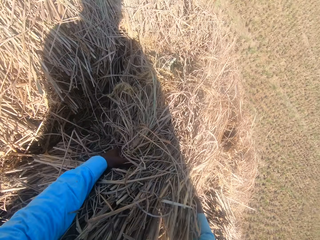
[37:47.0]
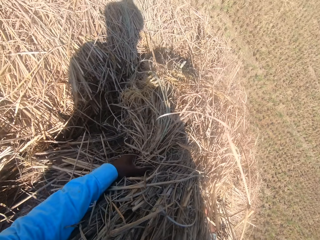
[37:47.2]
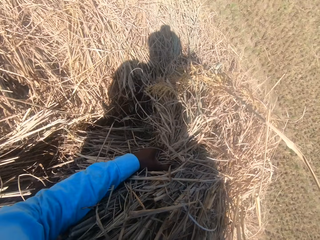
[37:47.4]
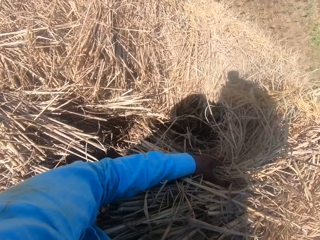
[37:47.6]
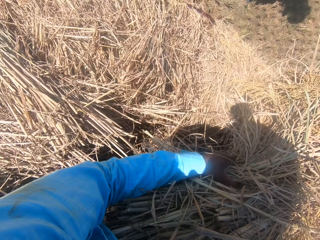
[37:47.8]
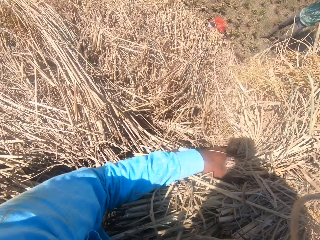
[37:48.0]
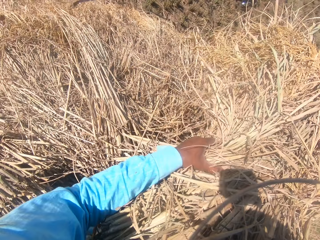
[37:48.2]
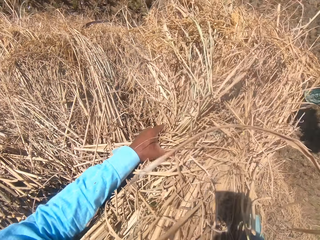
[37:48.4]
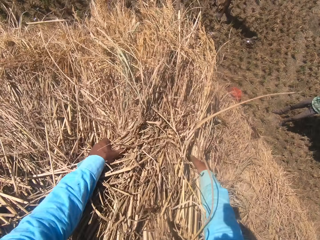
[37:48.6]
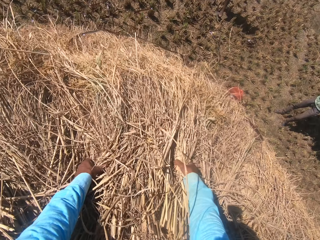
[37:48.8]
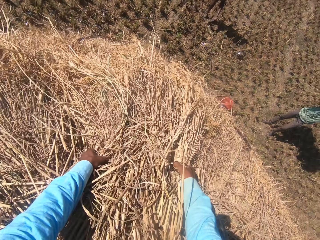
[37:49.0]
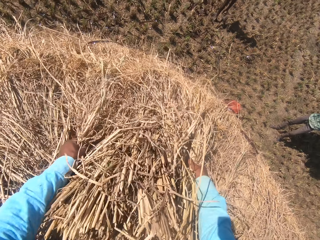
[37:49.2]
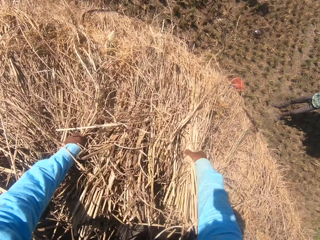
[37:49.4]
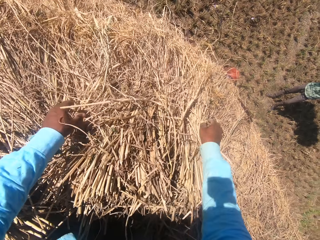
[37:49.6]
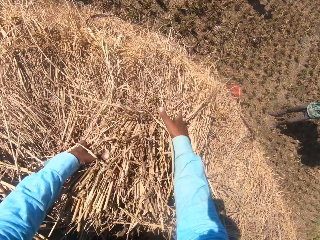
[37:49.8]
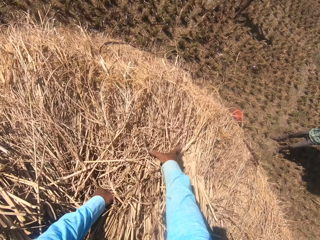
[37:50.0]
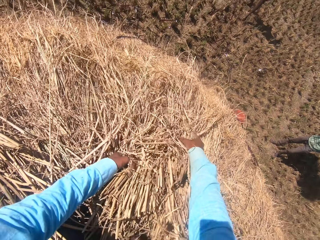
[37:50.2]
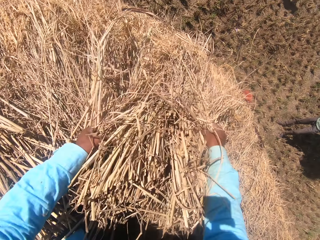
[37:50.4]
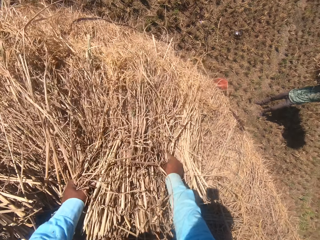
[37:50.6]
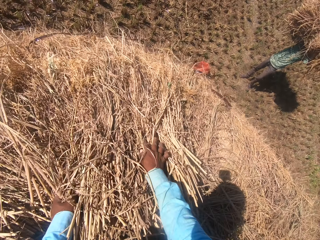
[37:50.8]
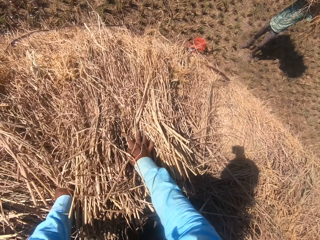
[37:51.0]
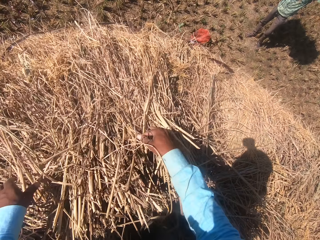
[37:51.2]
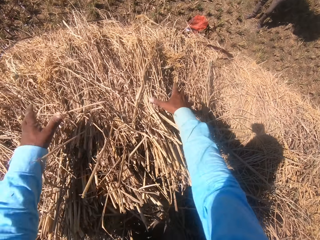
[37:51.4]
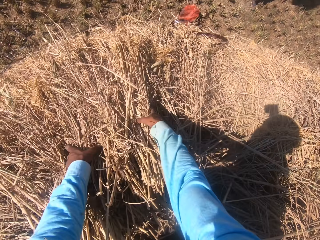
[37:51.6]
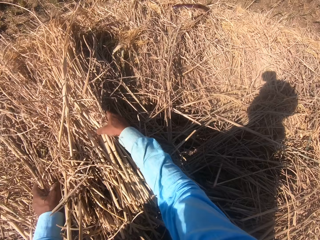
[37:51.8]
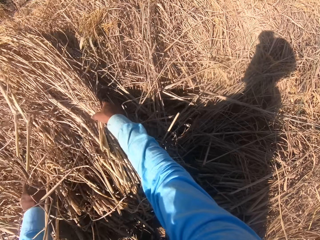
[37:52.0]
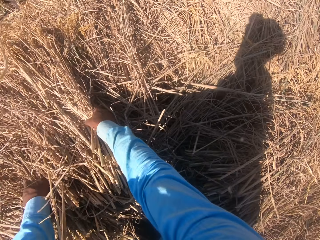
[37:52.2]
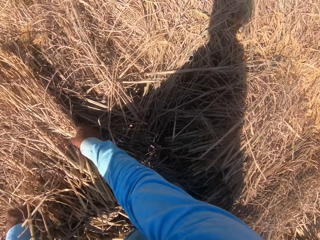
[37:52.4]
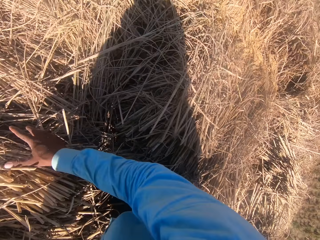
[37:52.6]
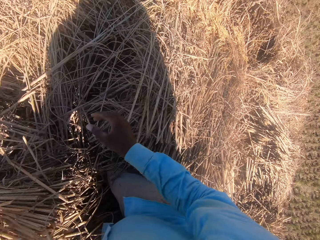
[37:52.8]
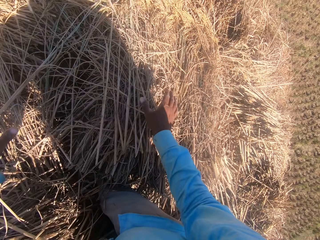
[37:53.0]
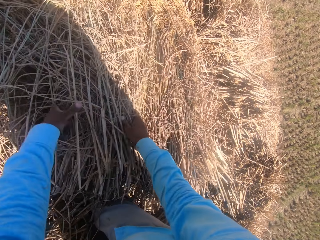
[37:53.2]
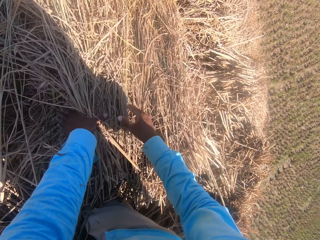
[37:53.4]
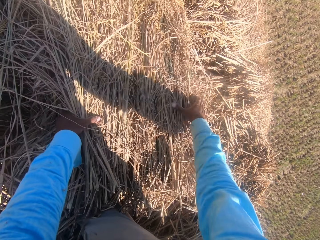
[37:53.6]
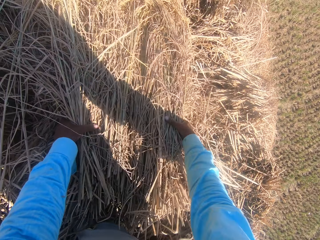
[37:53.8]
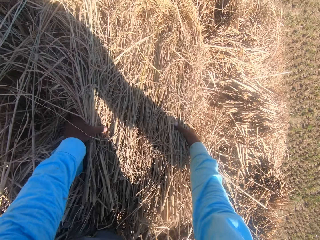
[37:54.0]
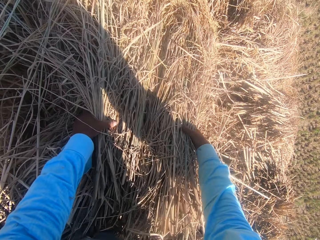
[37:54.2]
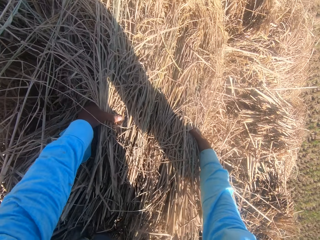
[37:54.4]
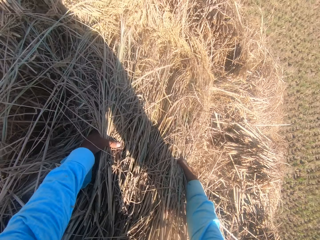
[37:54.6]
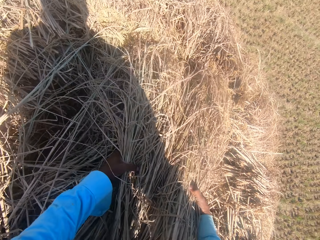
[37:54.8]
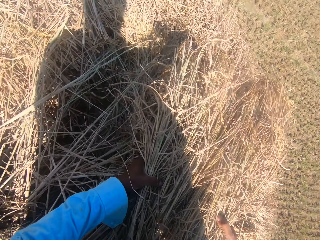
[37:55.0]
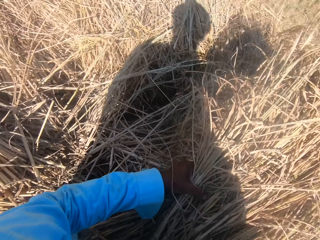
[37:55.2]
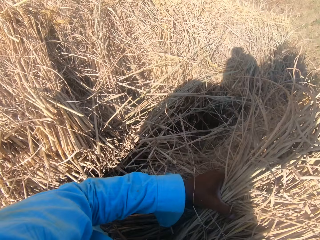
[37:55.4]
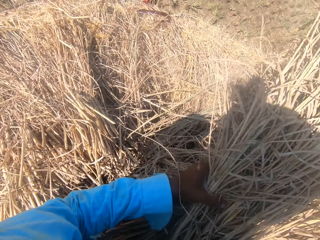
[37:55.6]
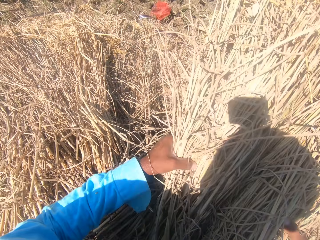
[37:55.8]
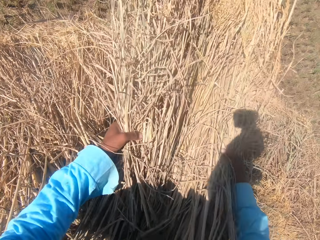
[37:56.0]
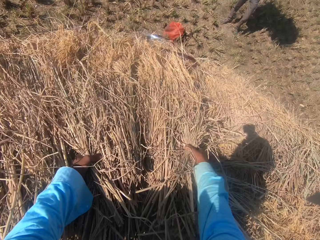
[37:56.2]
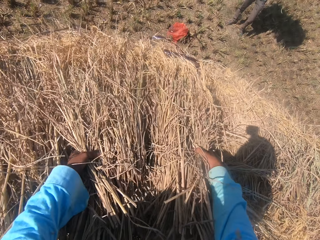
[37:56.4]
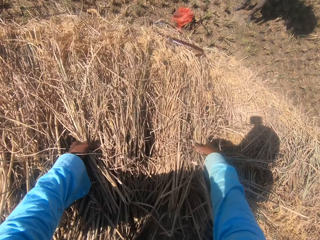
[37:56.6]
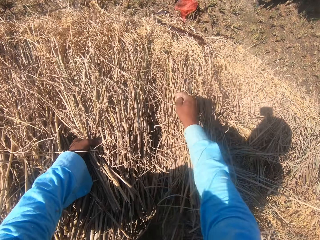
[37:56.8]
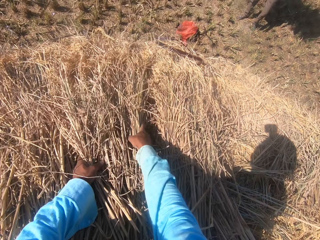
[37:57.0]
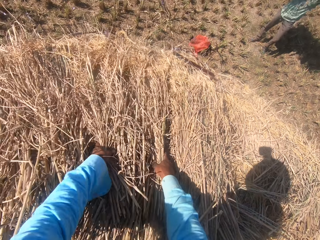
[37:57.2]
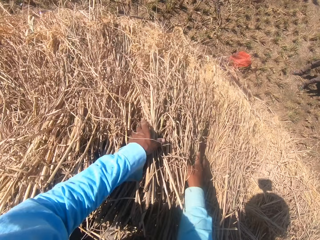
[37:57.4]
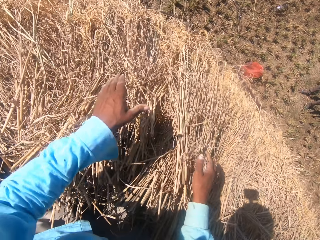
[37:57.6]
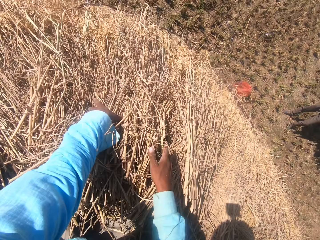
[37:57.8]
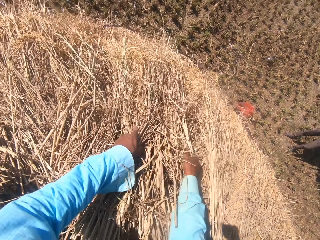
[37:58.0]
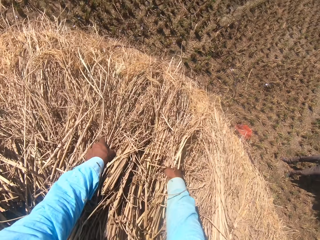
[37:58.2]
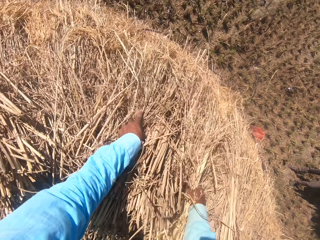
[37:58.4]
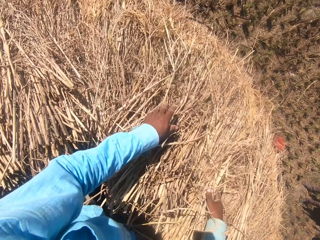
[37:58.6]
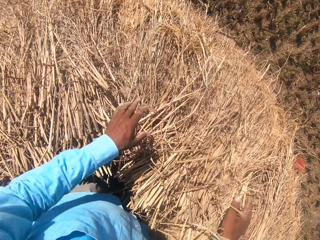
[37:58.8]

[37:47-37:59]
The camera wearer moves the straw grass on the floor with his hands.

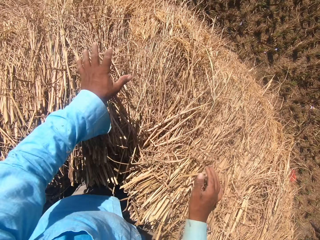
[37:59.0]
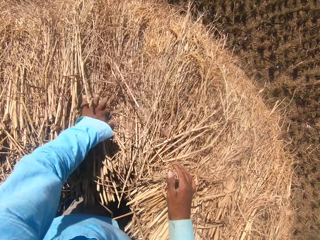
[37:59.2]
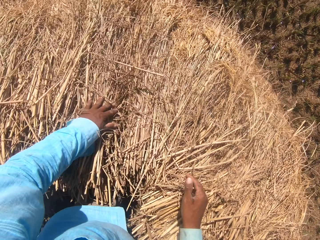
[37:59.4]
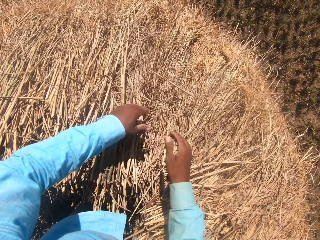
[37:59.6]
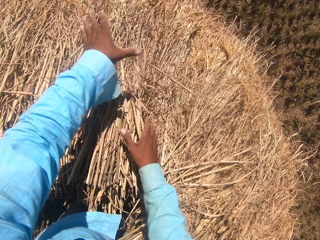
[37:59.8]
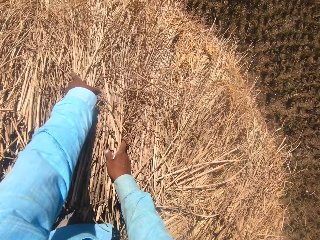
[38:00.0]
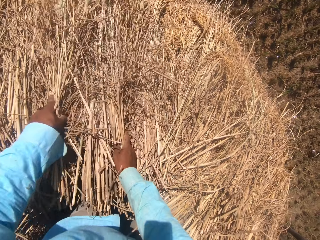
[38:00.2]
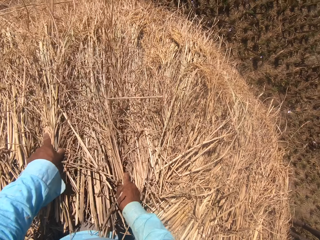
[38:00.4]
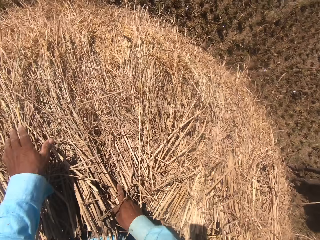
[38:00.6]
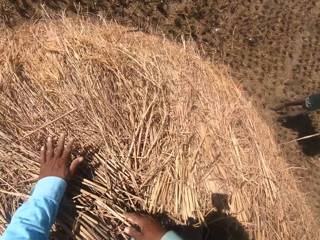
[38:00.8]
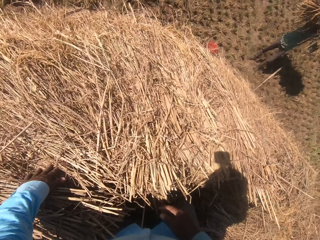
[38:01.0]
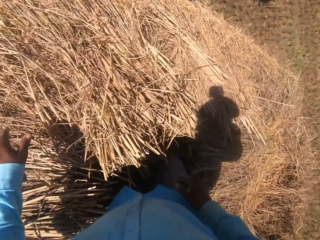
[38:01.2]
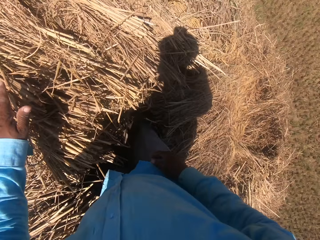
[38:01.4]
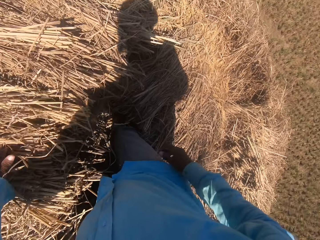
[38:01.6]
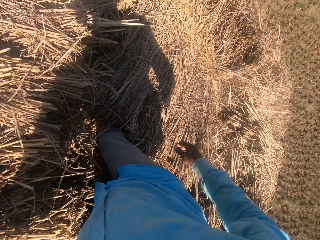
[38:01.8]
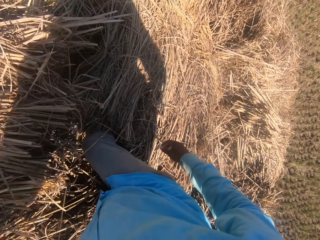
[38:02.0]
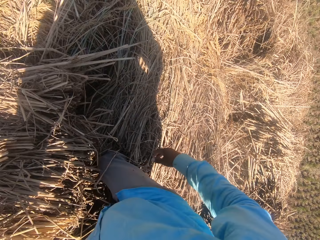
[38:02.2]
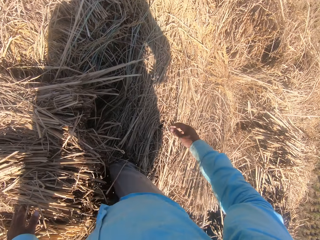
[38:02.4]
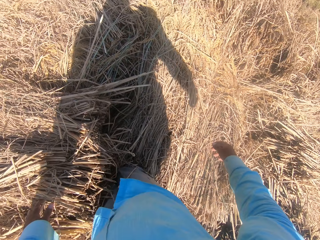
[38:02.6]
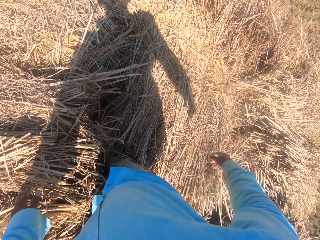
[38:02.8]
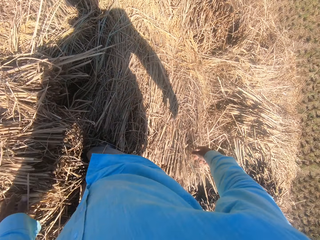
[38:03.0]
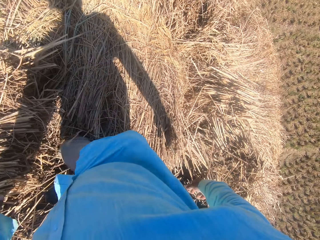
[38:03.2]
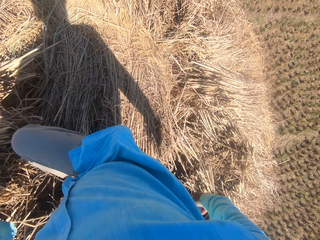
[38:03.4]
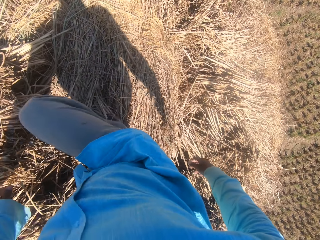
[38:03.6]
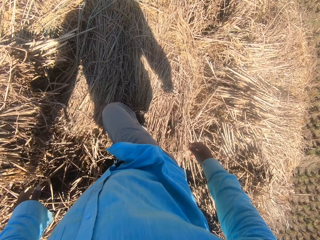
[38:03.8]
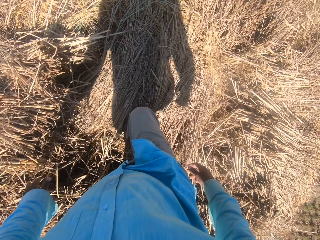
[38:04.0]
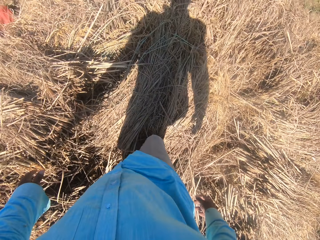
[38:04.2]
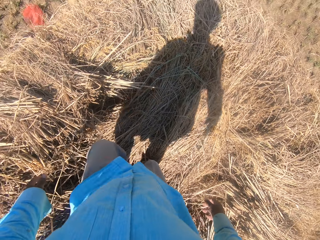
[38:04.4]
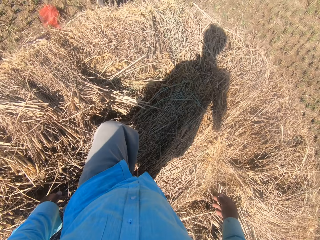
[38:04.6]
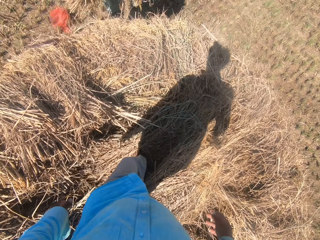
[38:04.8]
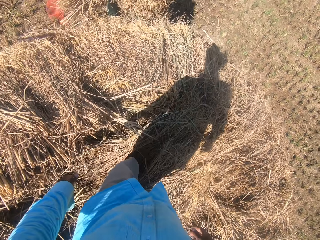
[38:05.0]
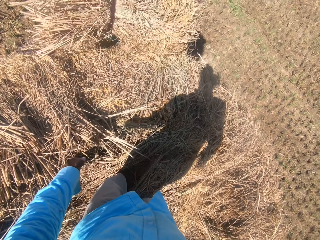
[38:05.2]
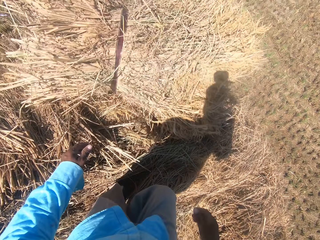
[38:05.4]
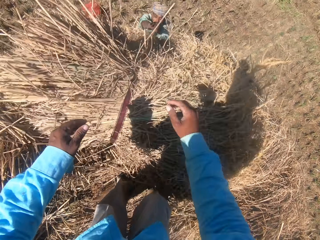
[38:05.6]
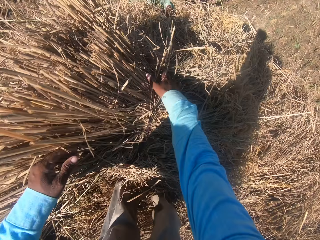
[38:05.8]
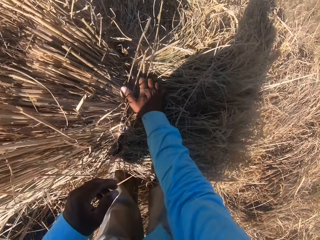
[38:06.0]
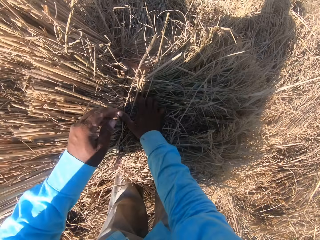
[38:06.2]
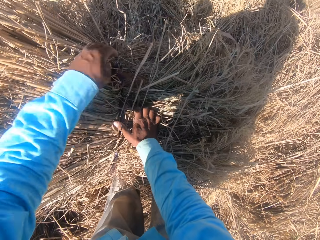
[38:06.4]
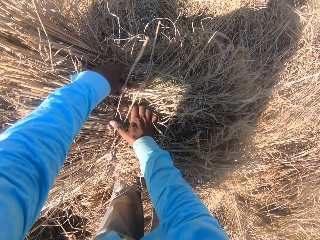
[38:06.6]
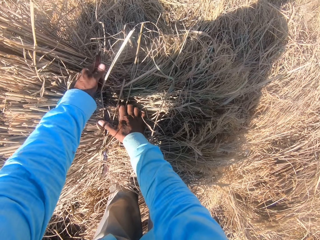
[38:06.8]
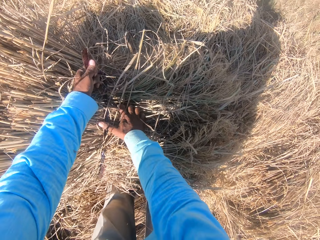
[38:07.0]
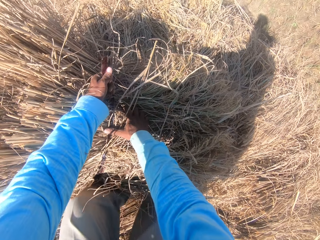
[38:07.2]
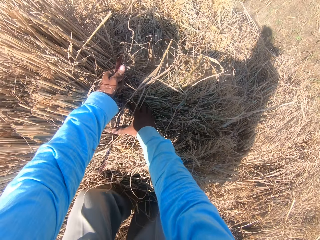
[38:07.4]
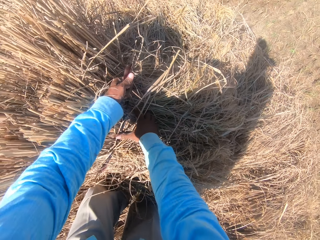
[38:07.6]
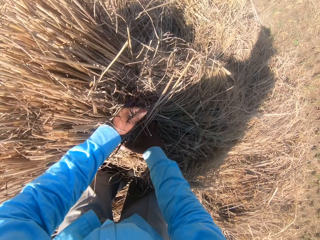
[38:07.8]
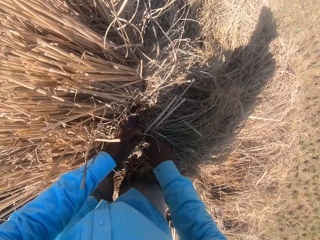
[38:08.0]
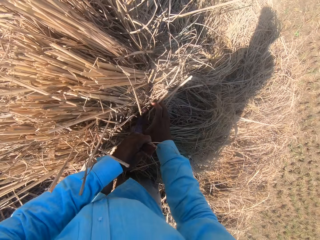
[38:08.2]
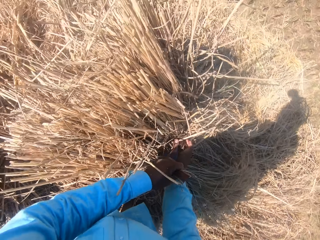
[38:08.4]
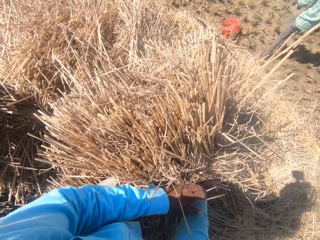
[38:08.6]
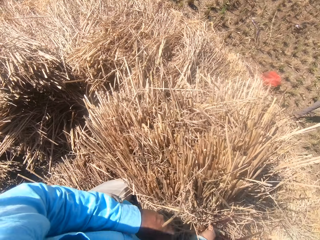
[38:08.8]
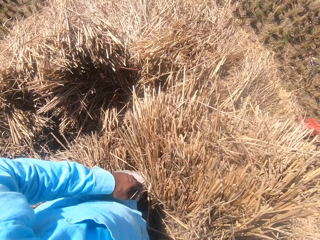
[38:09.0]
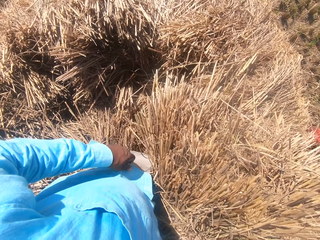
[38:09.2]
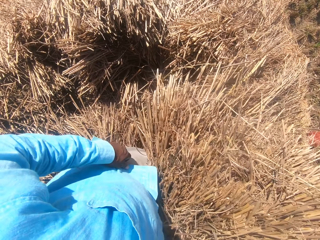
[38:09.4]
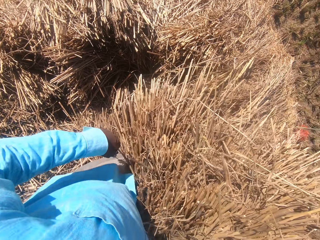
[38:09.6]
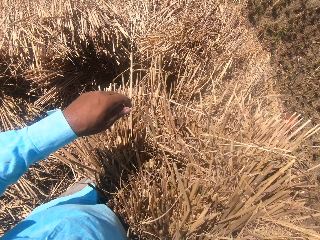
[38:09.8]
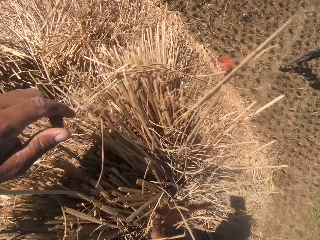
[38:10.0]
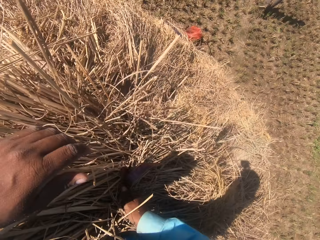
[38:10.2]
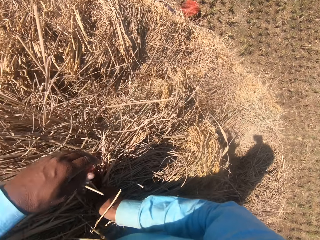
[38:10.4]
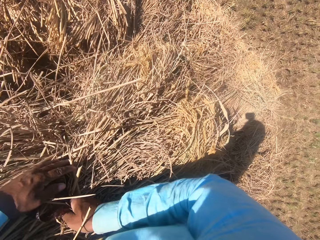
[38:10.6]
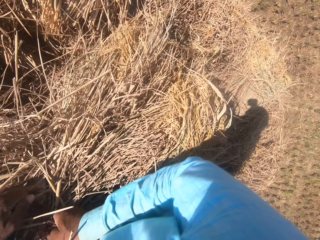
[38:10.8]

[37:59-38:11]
A man throws the hay stock. The camera wearer unfolds the hay stock. He loosens the rope on the straw grass with his left hand.
